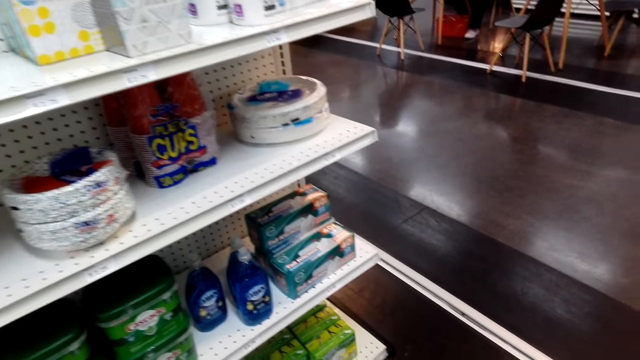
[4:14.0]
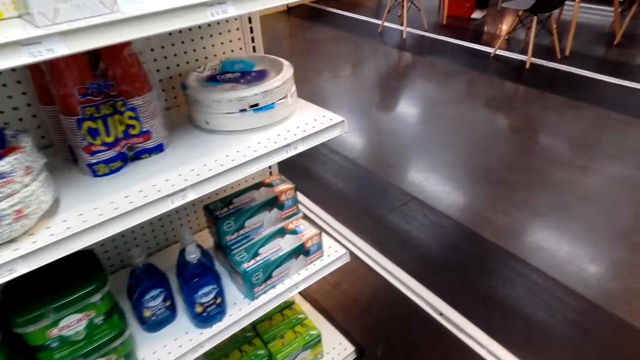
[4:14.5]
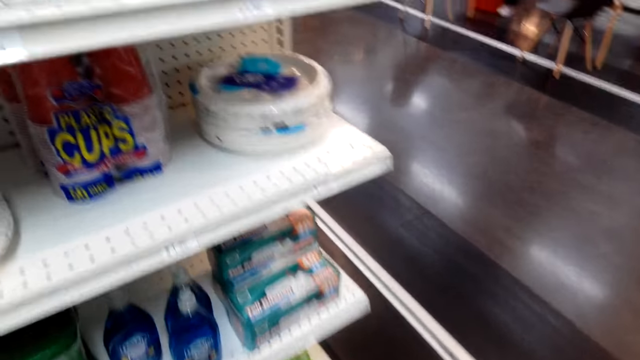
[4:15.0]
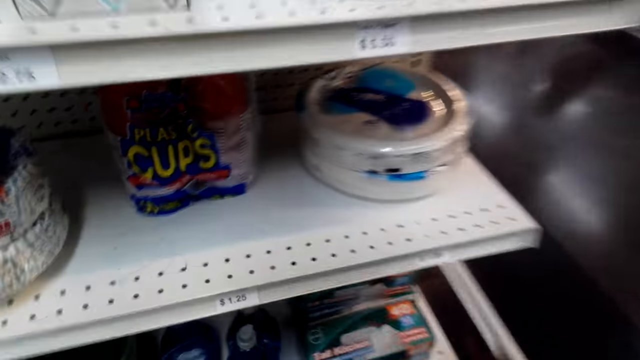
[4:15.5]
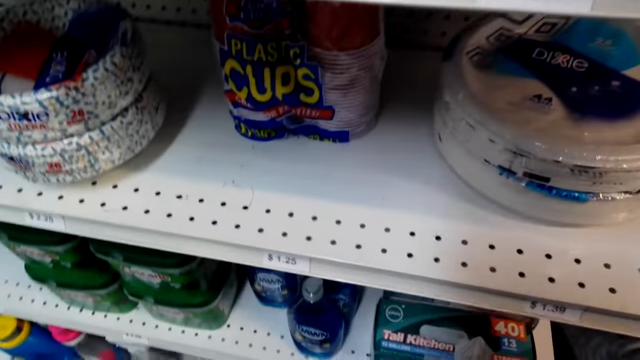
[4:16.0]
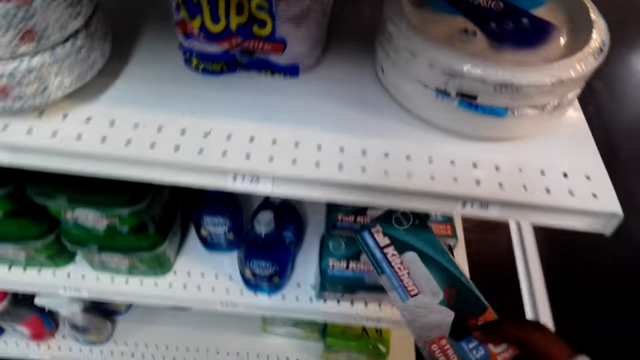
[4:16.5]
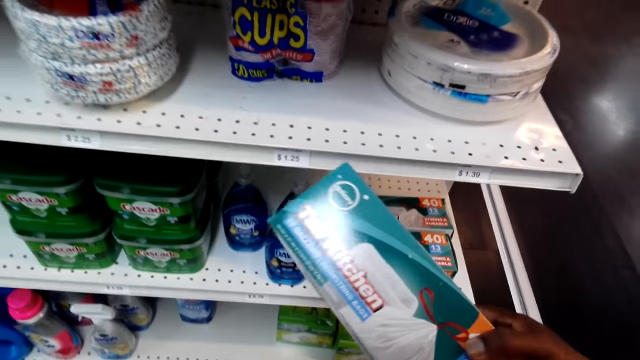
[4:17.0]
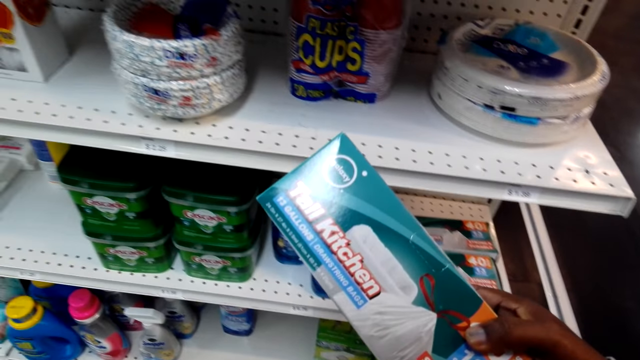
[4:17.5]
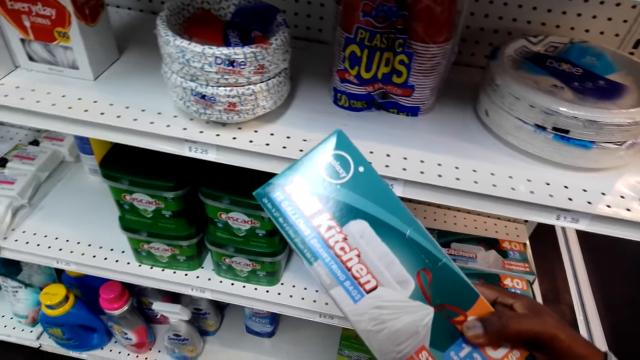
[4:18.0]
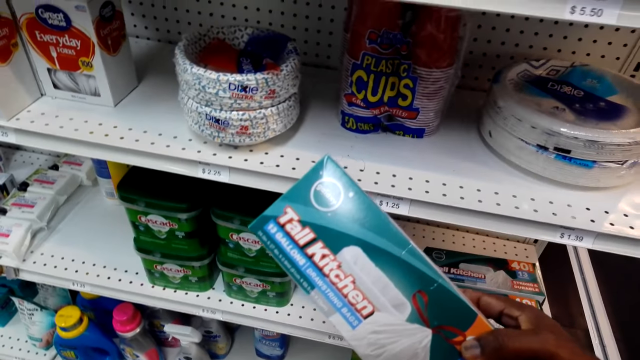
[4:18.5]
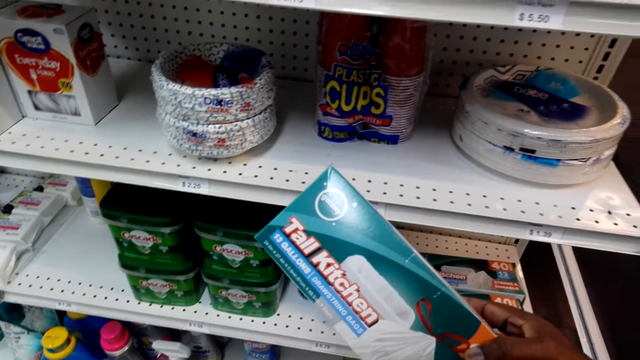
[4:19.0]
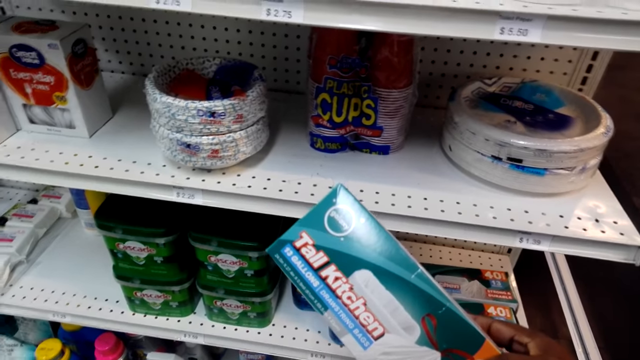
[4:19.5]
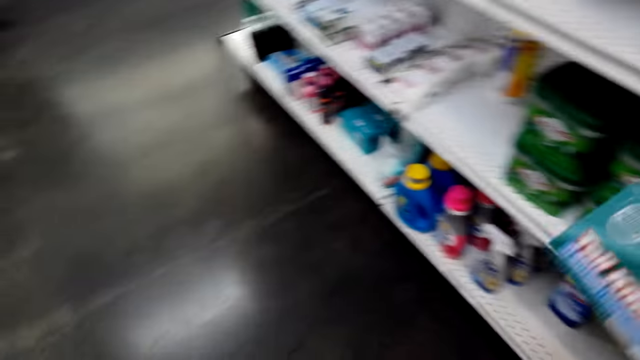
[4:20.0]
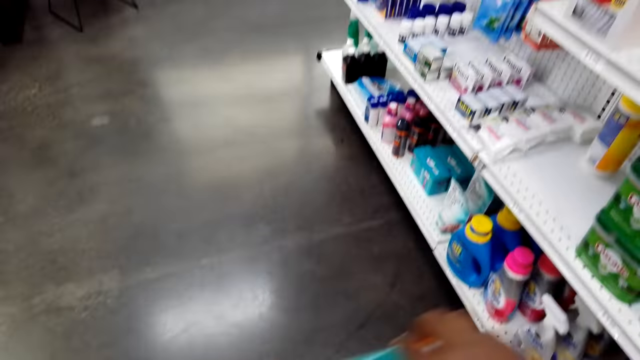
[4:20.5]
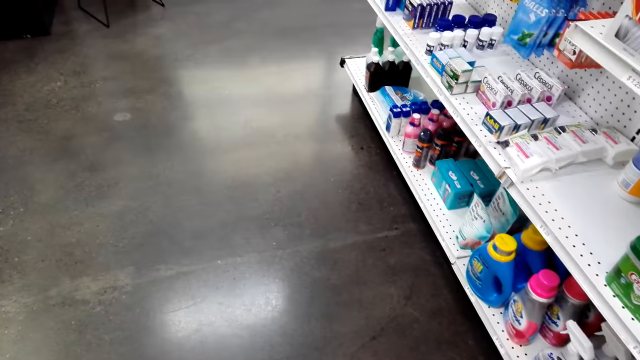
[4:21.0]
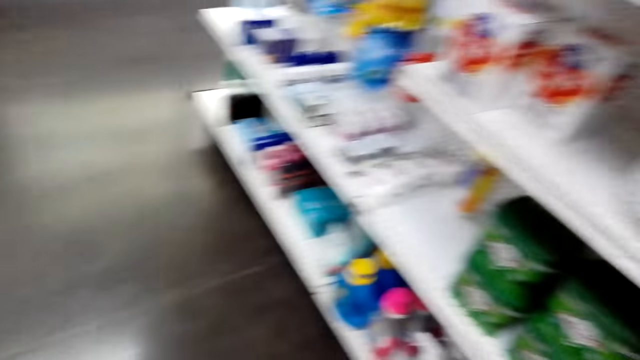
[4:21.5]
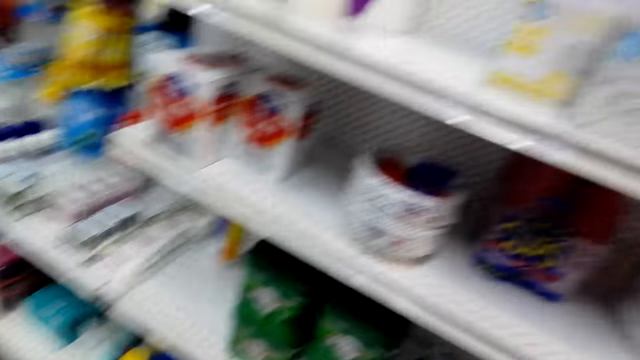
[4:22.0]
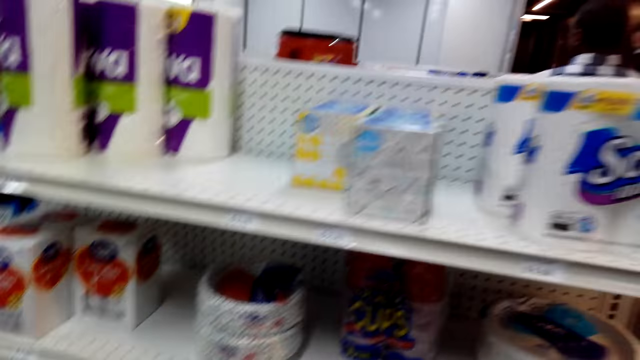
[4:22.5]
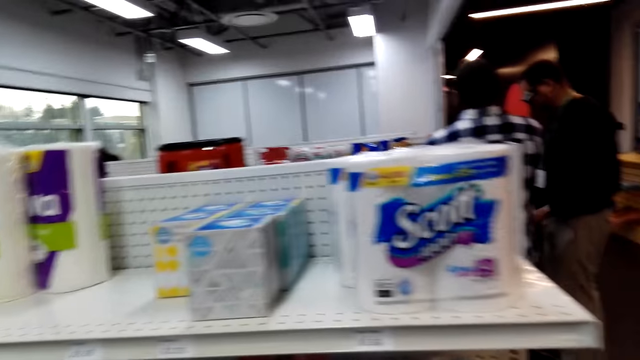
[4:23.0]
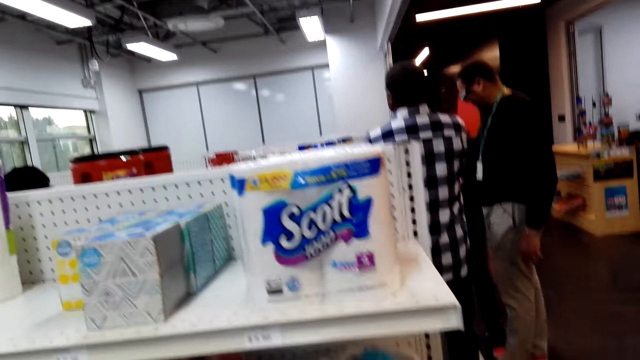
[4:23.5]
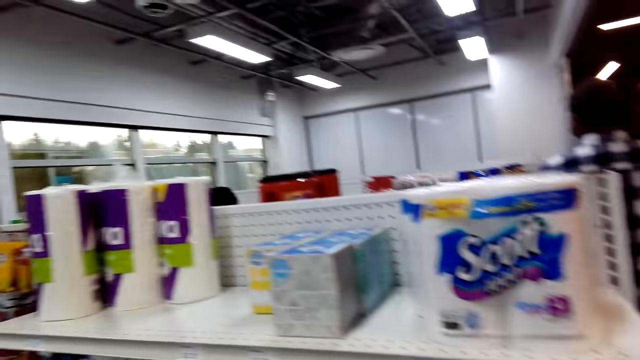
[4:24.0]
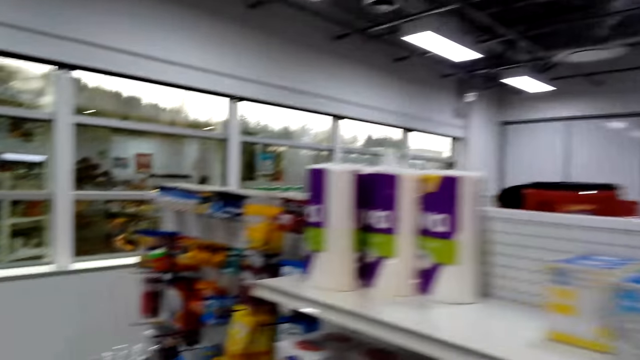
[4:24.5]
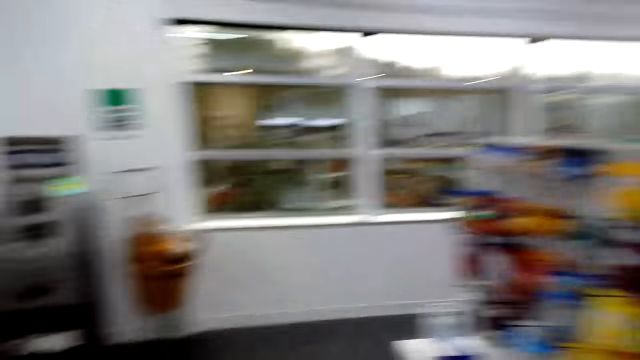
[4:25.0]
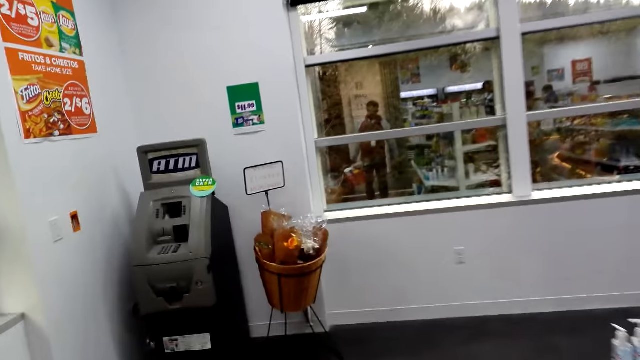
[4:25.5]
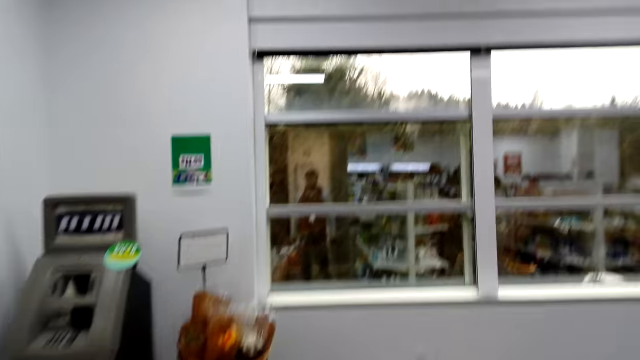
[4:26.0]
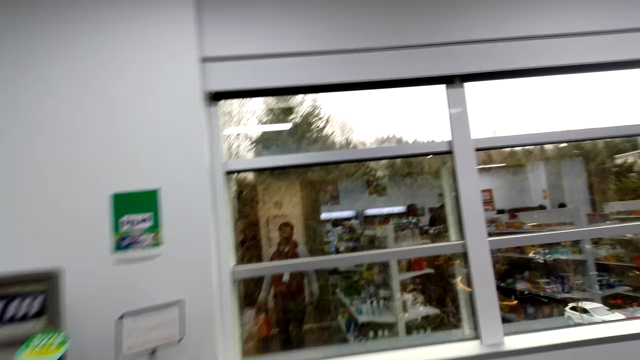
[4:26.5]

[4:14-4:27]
The camera wearer picks a packet of drawstring bags from the shelf. They put the packet of drawstring bags in a shopping bag. They walk in the supermarket.

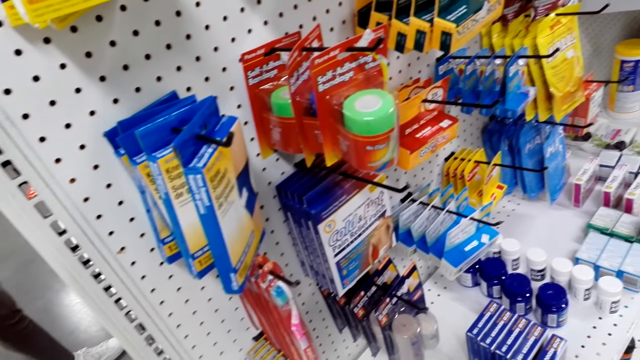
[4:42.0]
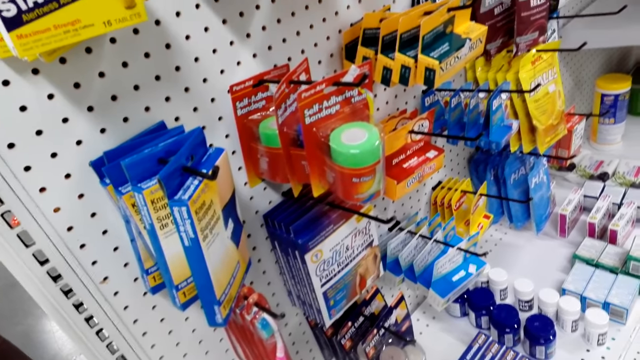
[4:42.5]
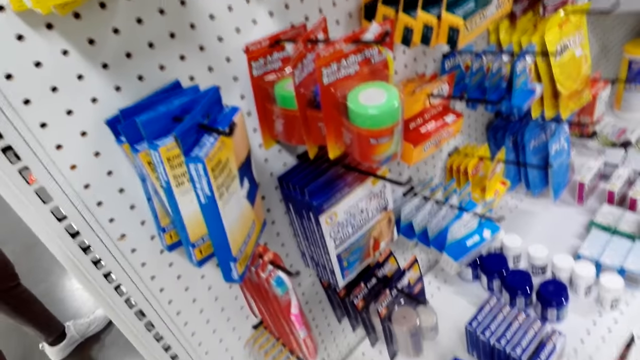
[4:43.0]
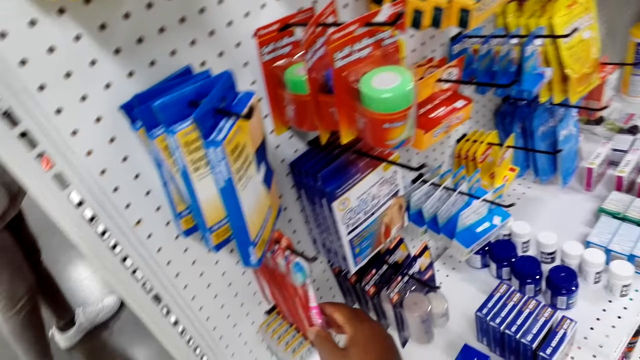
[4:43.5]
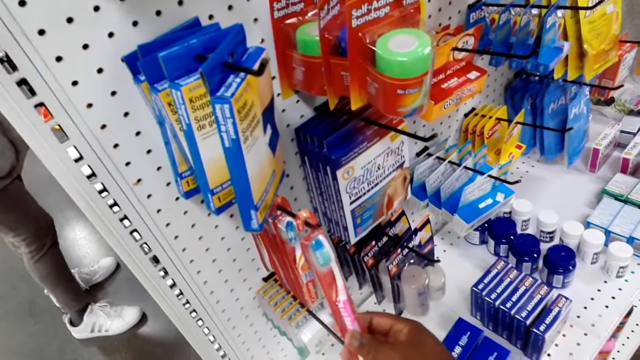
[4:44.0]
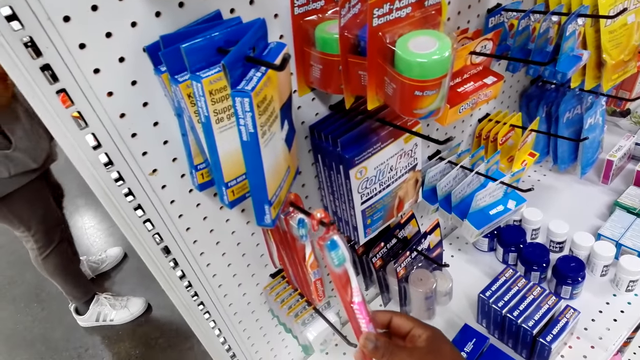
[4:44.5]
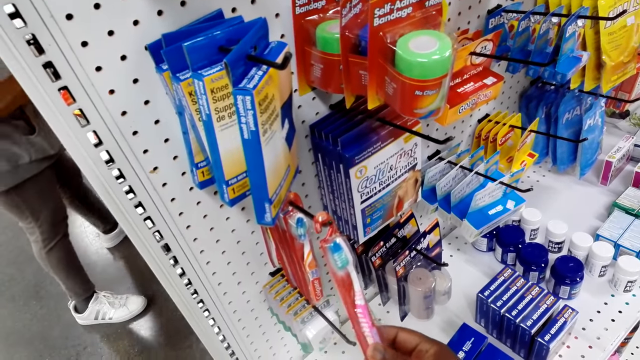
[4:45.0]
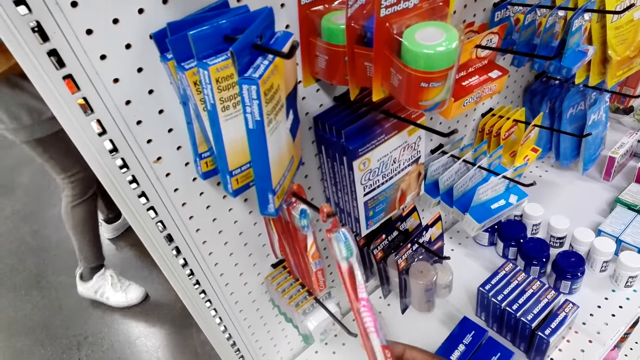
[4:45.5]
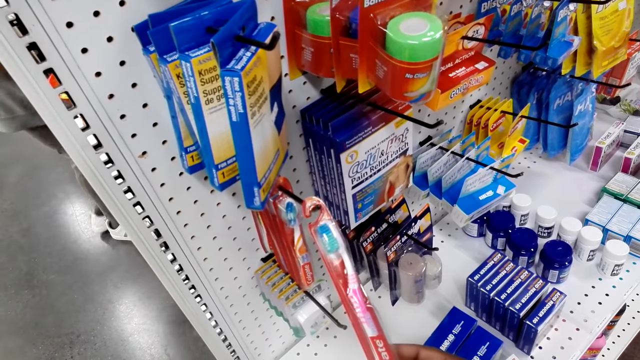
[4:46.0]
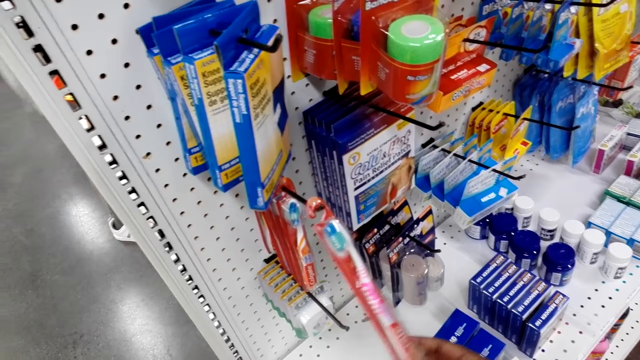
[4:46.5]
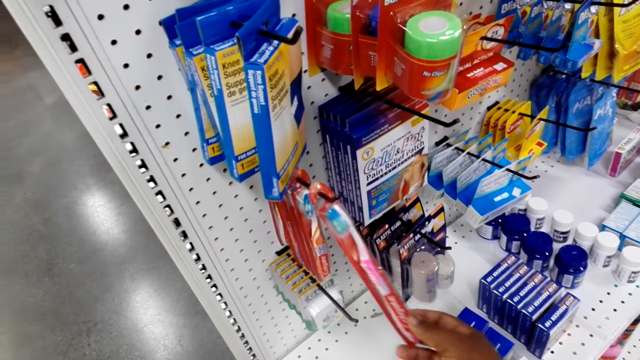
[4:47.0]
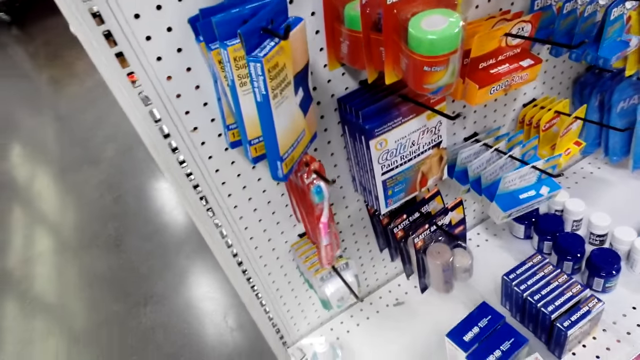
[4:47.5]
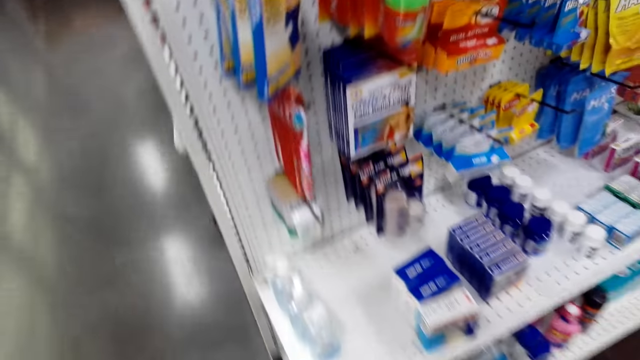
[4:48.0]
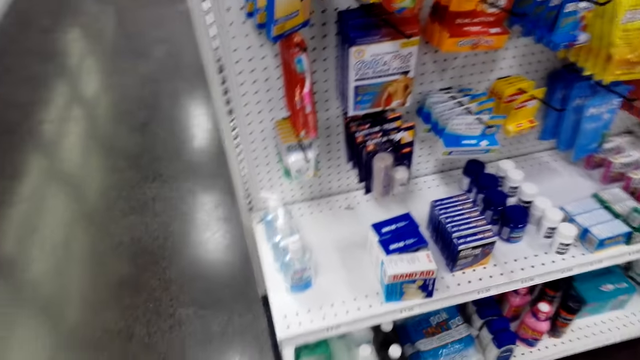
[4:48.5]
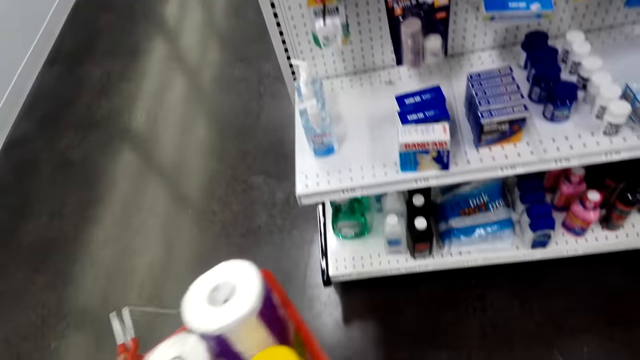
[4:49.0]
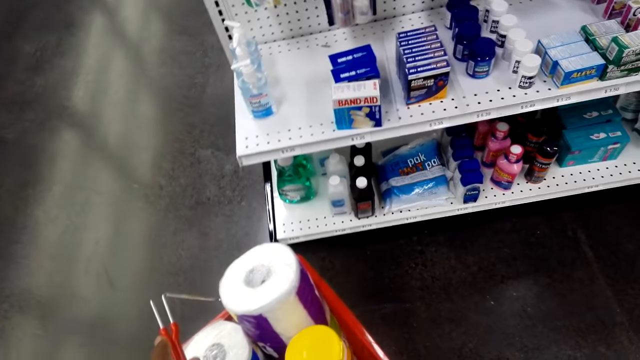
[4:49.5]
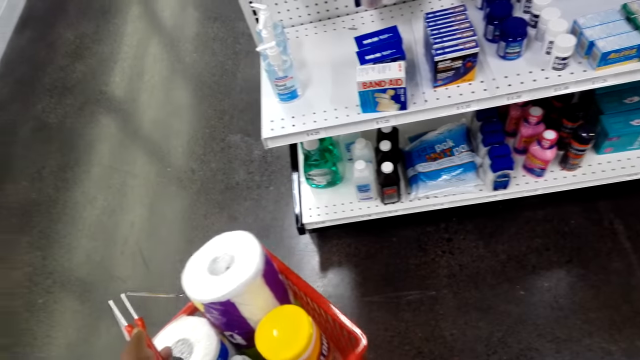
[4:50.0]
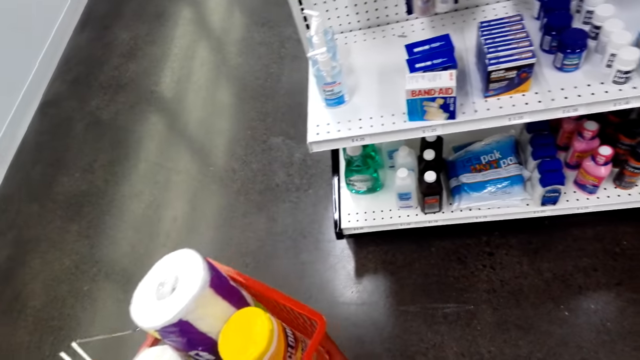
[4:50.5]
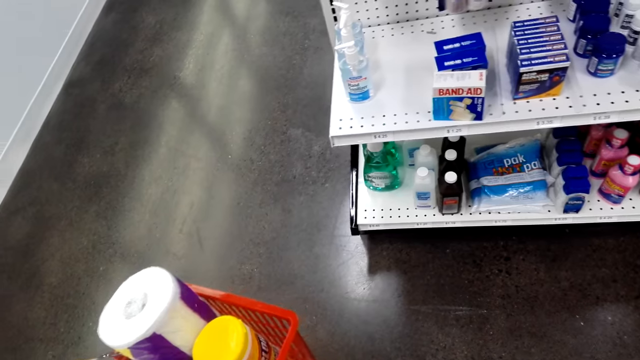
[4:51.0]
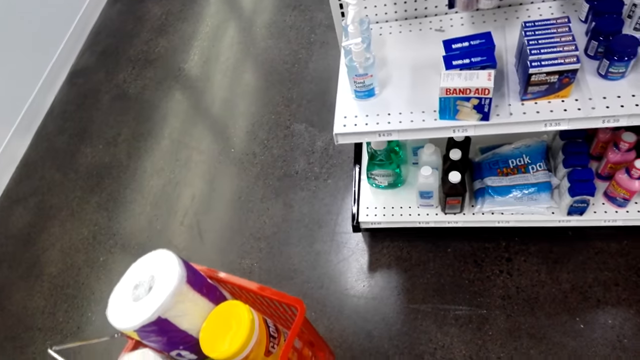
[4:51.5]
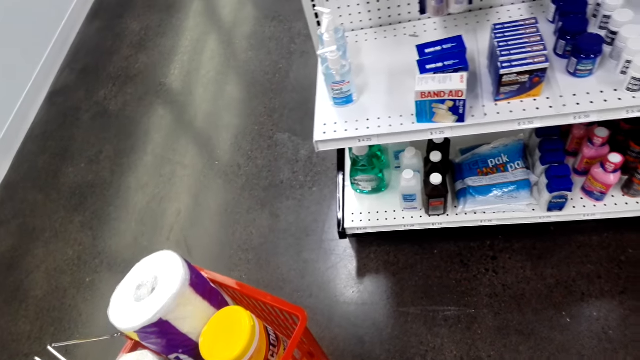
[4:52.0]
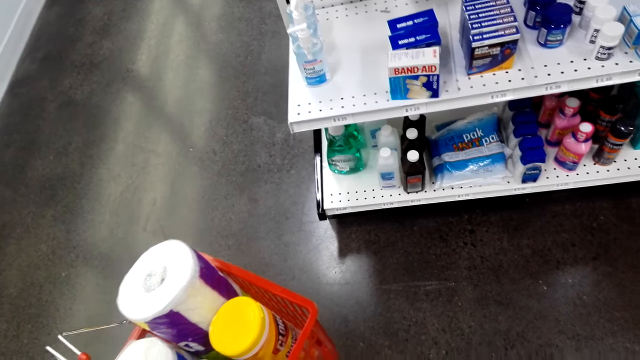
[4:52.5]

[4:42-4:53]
The camera wearer touches the toothpaste or toothbrush on the shelf. They hold the toothpaste on the hanger. They walk in the supermarket.
